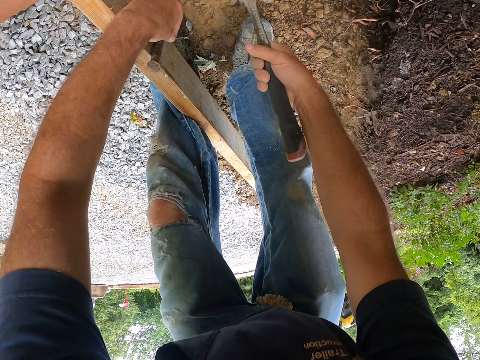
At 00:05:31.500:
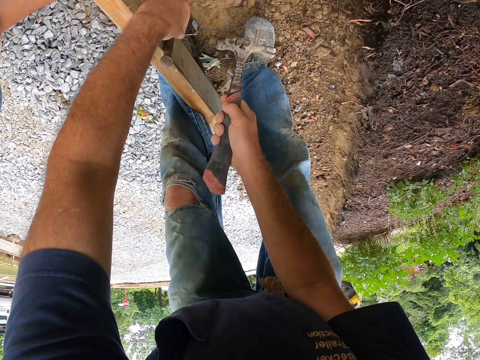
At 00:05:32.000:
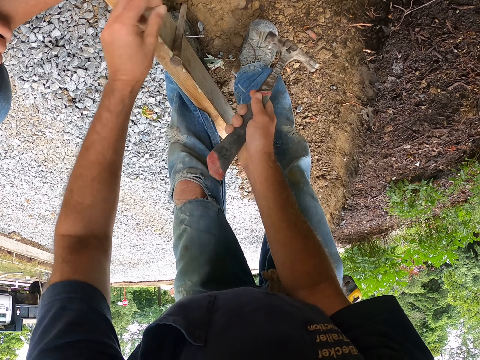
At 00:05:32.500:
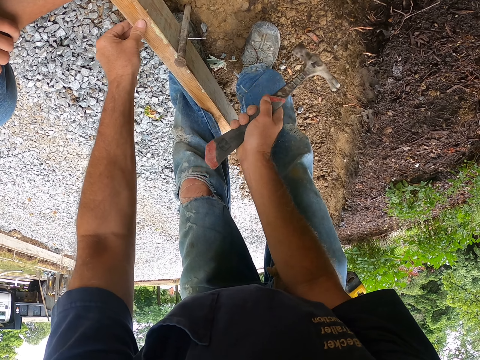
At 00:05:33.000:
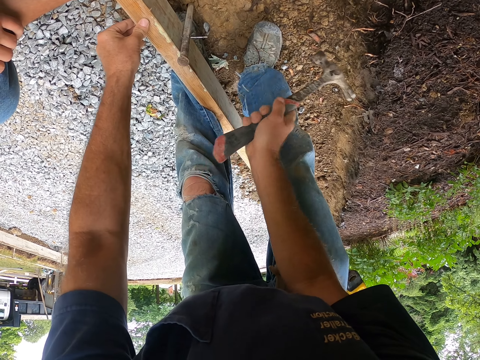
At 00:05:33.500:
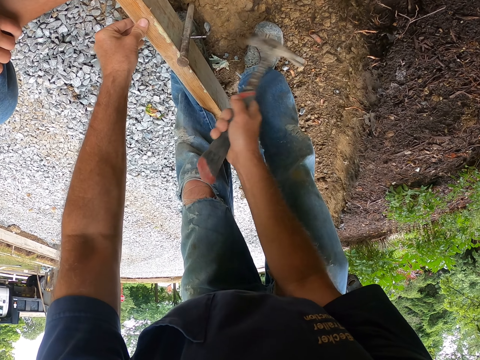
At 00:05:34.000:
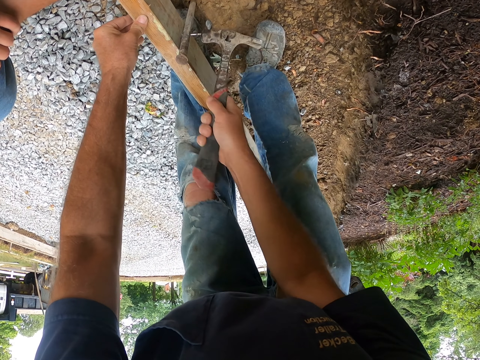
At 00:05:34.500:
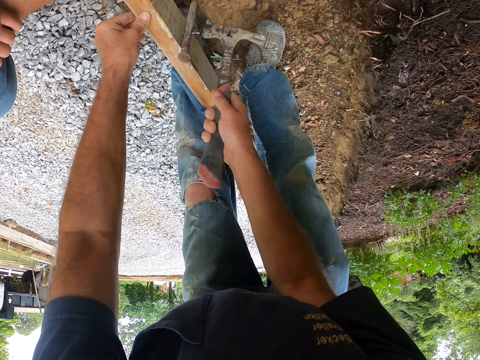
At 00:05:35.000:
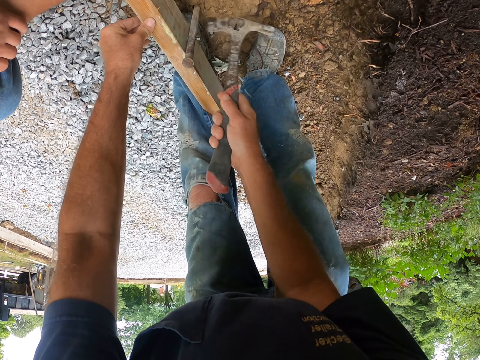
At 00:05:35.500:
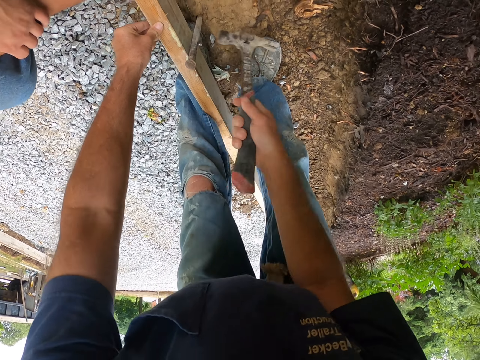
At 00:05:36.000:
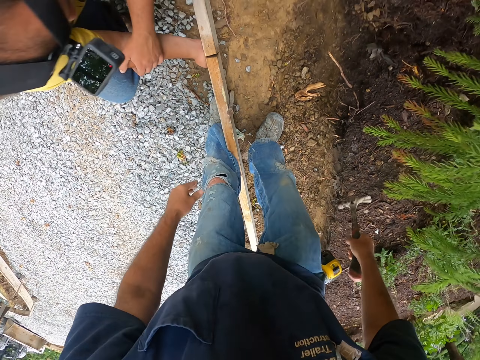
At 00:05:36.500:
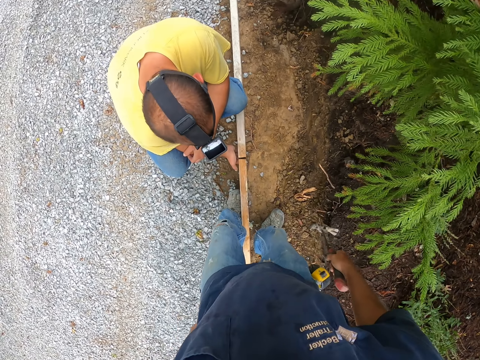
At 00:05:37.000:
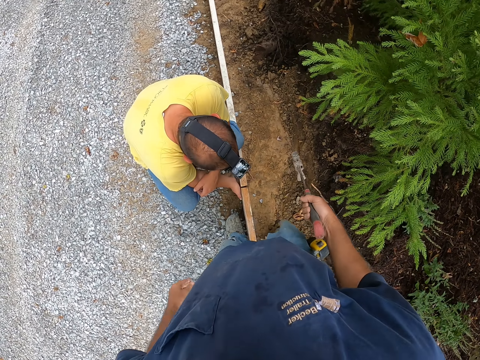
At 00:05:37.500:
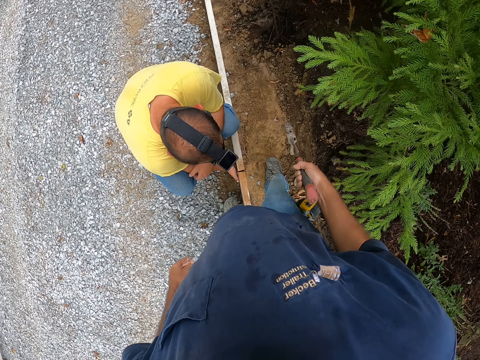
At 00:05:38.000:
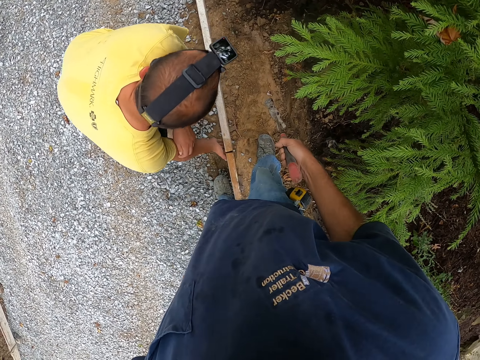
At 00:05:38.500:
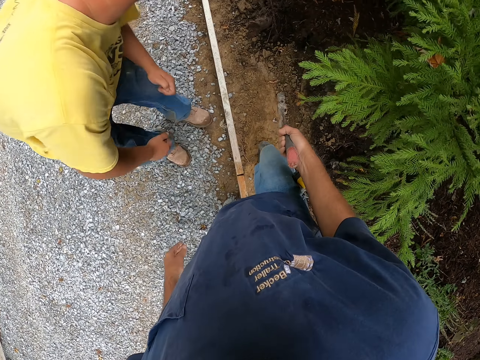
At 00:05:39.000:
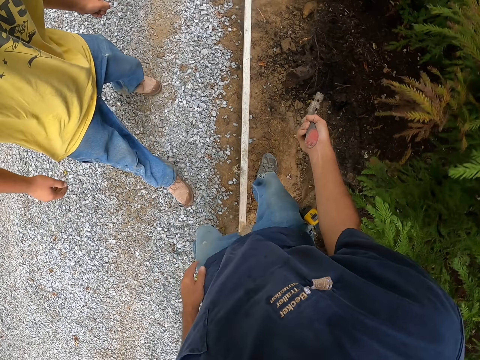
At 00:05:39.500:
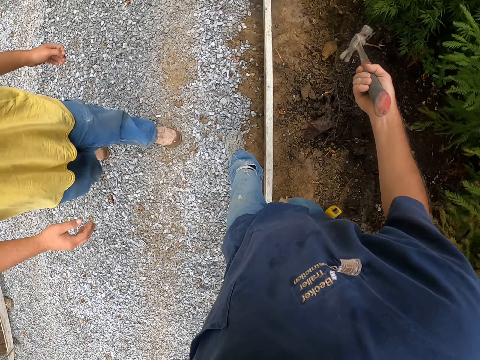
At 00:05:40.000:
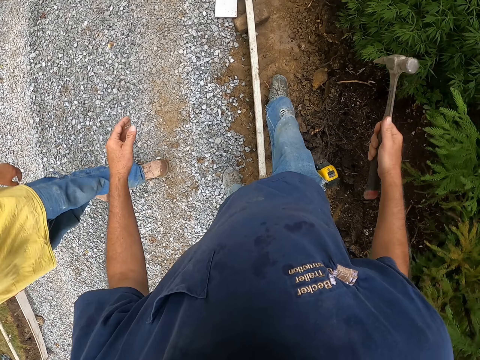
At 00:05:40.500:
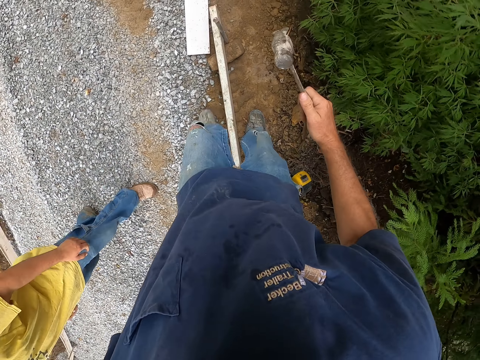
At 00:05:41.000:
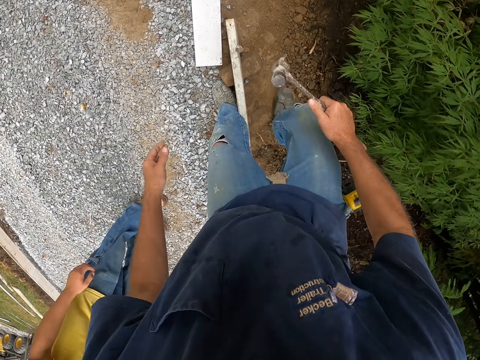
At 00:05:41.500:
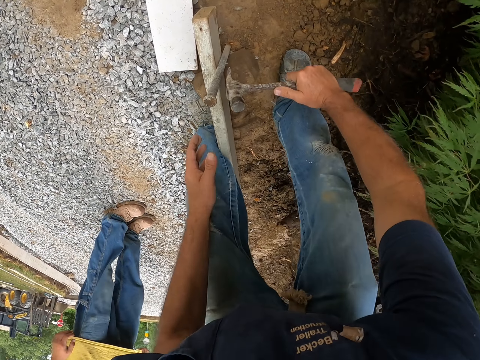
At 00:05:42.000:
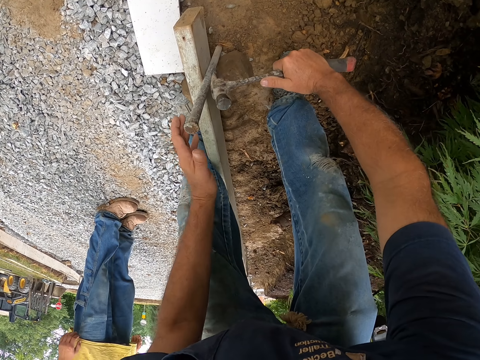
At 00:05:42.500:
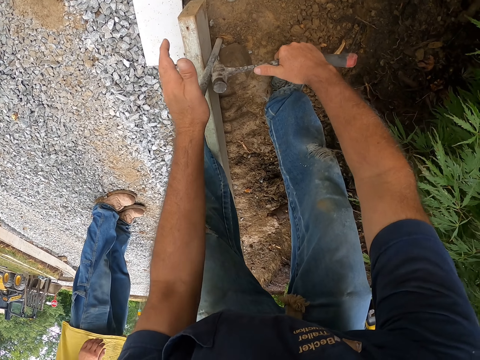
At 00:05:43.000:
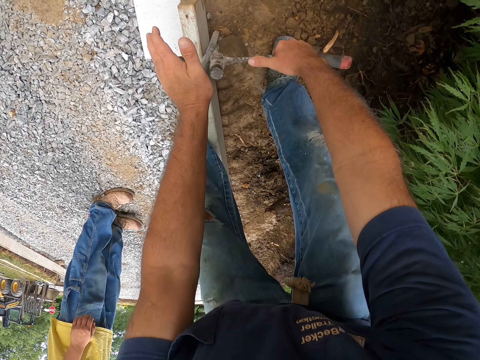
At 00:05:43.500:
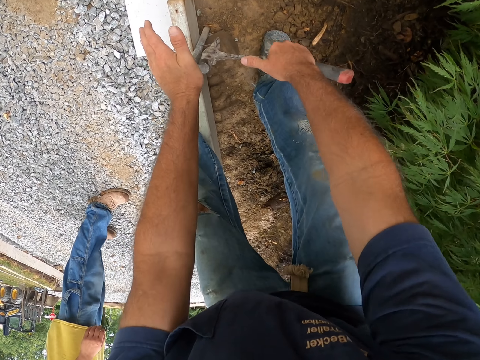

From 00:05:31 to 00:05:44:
The camera wearer inserts a nail in the metal rod. They hit the nail with the hammer into the wood frame. They walk on the murram road. They remove a nail from the wood with the hammer, on the metal rod.

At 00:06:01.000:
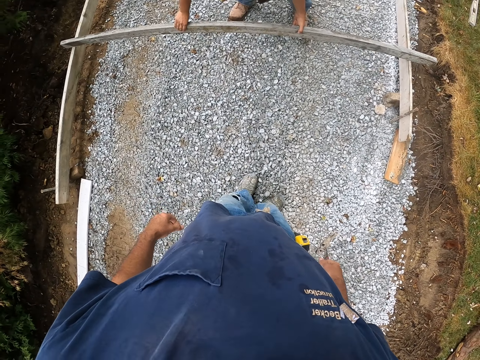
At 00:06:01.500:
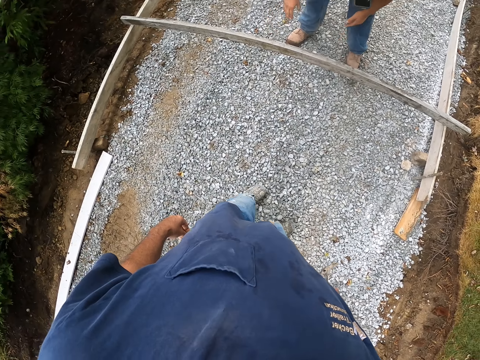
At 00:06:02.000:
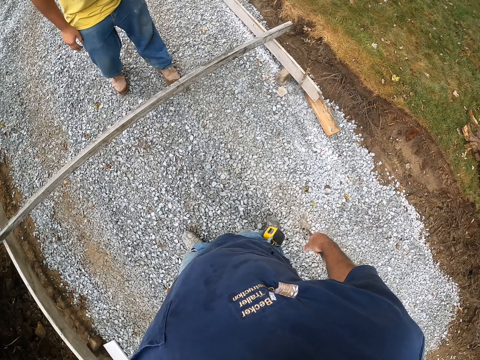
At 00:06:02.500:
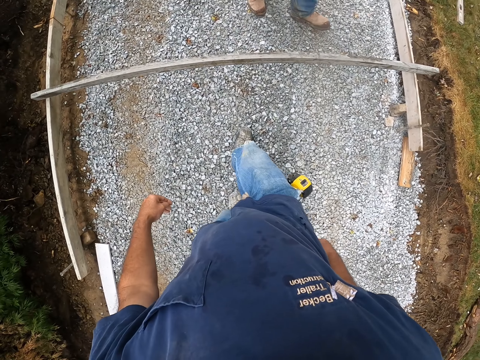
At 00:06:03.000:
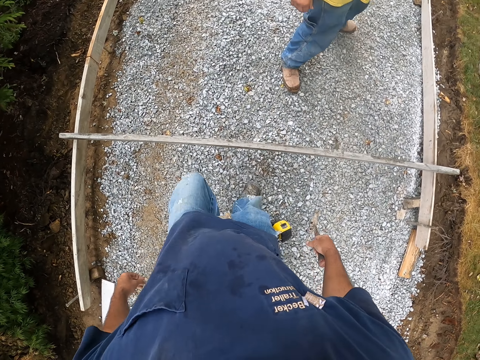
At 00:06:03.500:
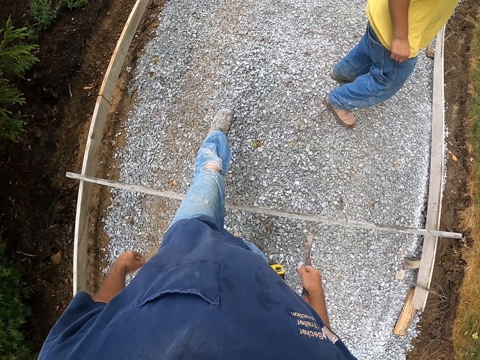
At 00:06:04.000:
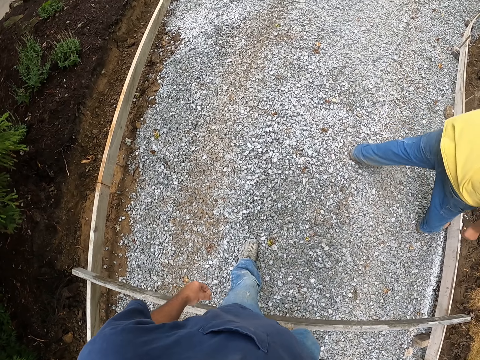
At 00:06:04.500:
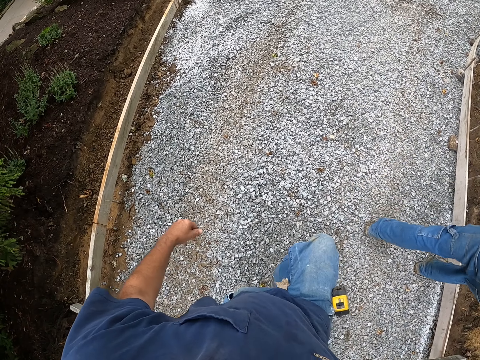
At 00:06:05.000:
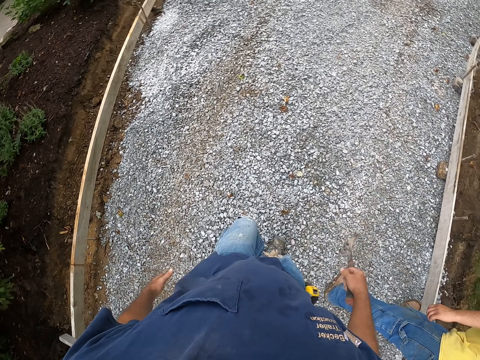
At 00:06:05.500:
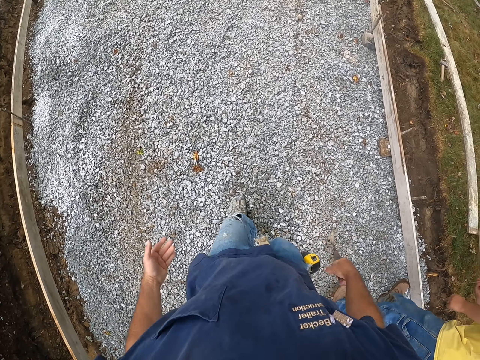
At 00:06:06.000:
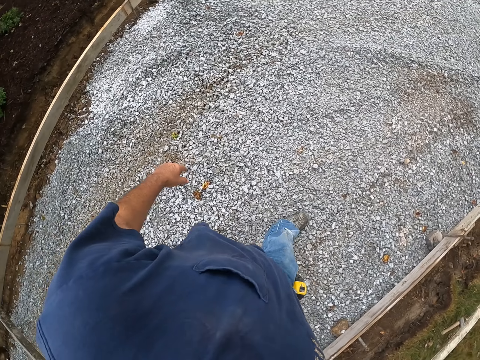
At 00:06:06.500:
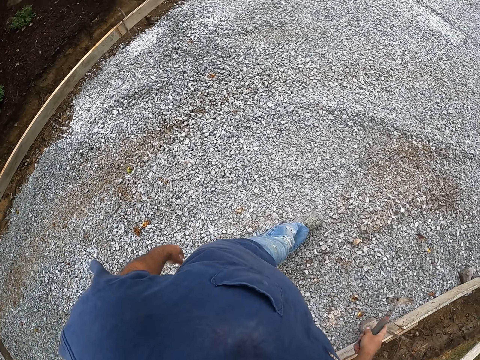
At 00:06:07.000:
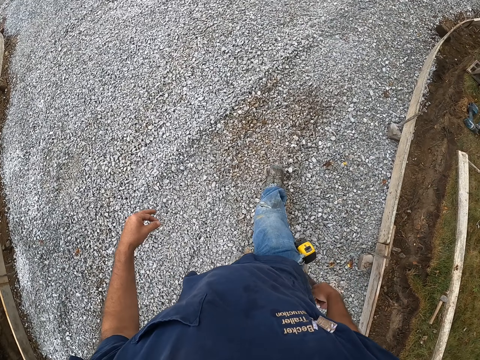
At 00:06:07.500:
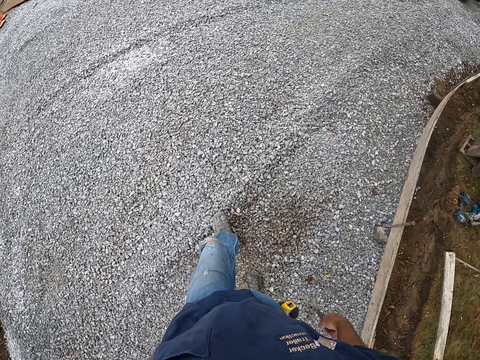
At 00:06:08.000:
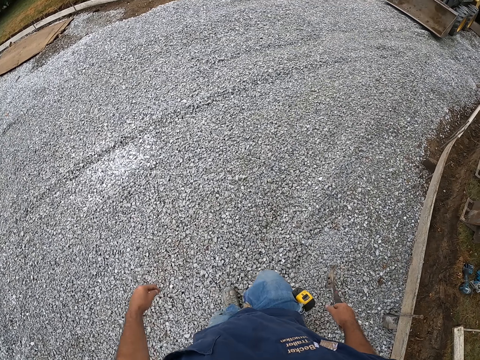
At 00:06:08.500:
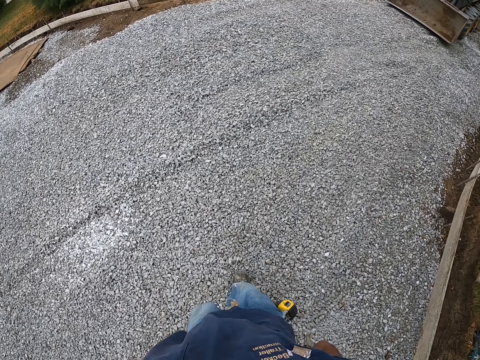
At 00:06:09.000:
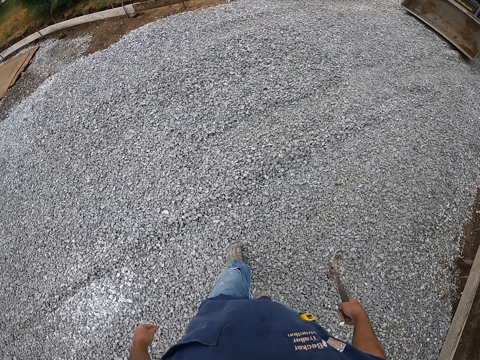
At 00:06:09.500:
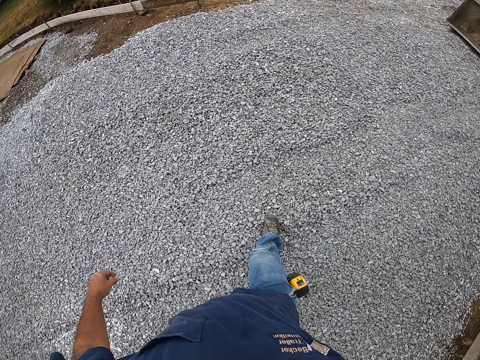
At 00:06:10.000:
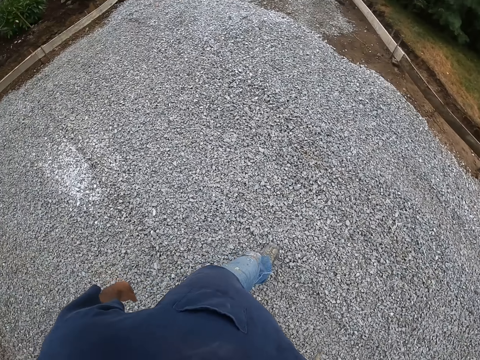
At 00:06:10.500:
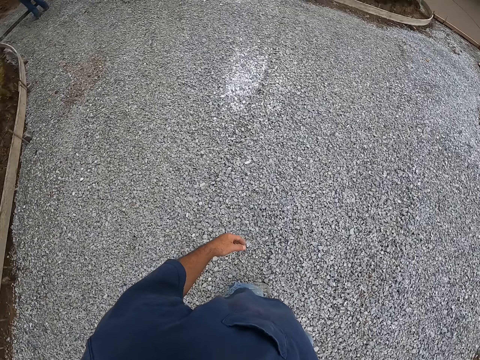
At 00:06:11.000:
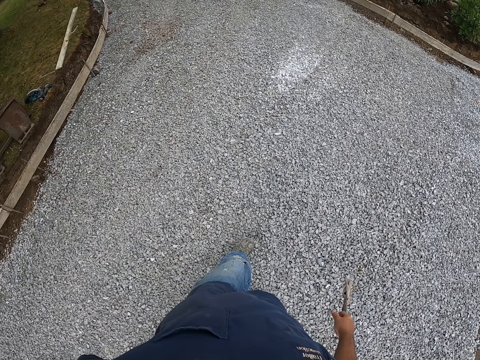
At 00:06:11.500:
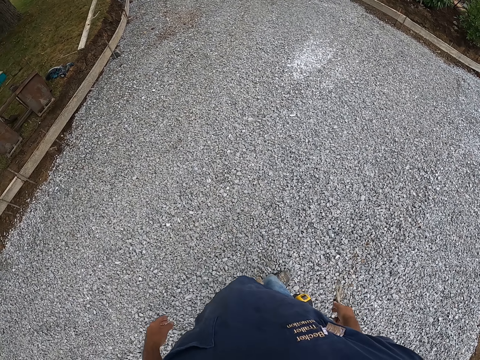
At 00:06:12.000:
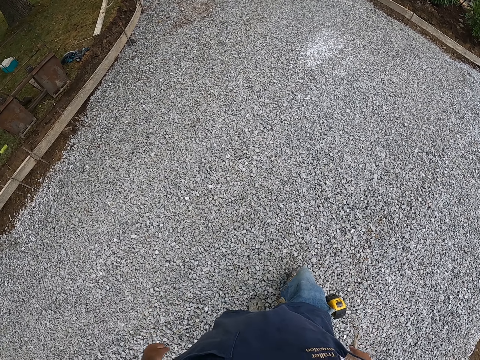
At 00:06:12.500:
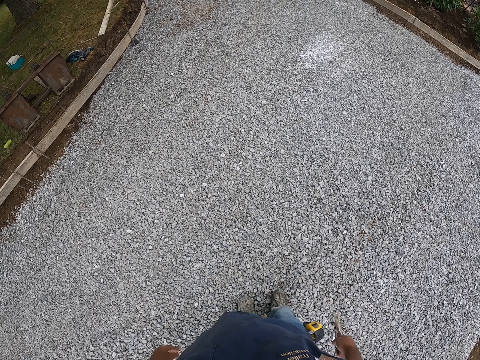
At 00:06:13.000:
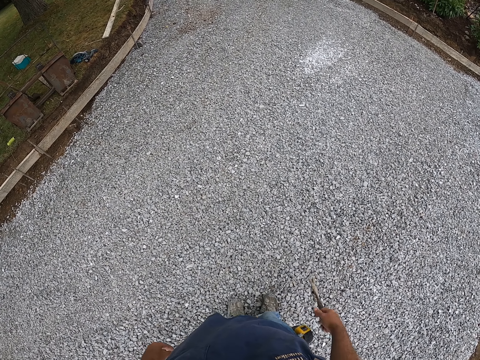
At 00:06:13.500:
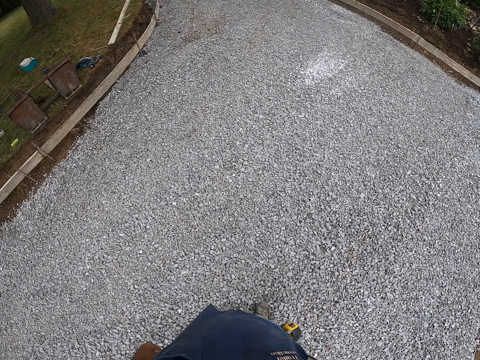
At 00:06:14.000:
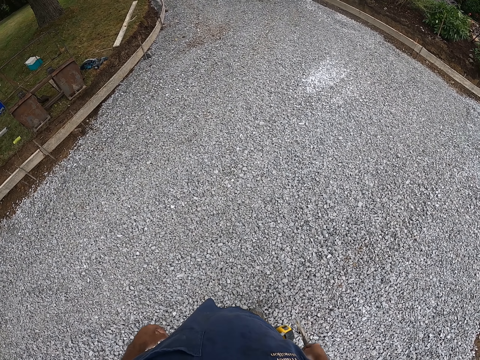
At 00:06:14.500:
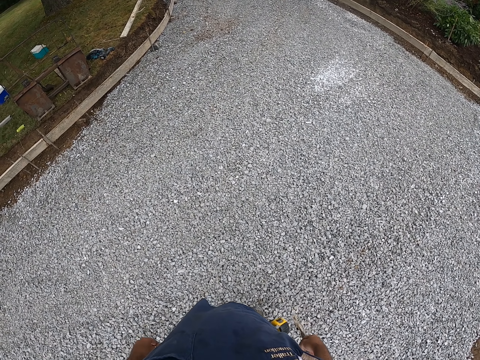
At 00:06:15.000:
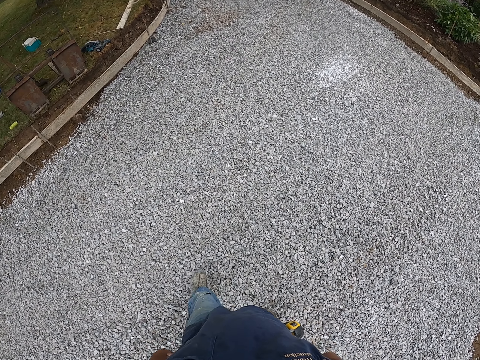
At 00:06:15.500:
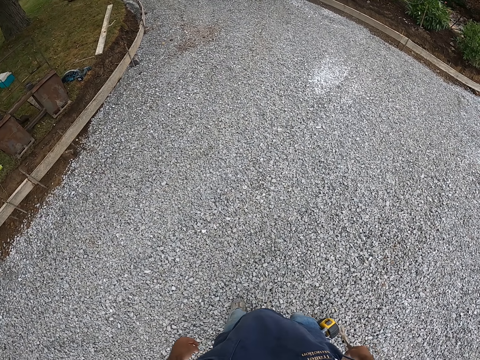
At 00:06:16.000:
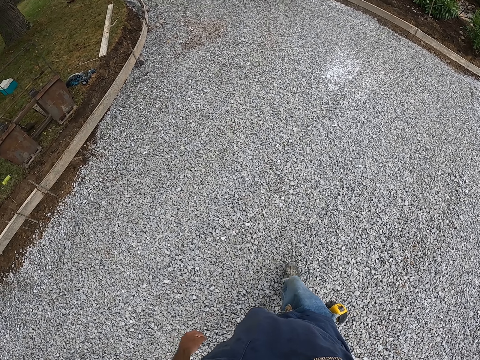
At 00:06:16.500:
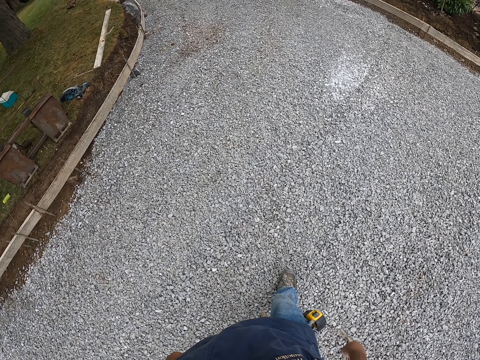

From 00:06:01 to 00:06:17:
A man joins the wood frames. The camera wearer walks around the construction site on the murram road. They stand on the murram road.
